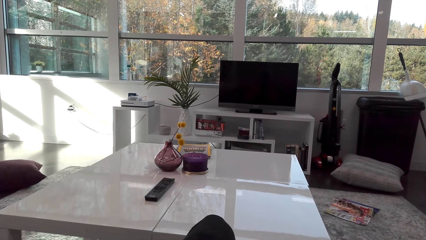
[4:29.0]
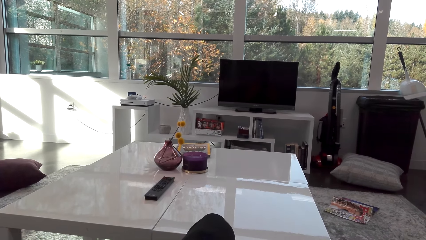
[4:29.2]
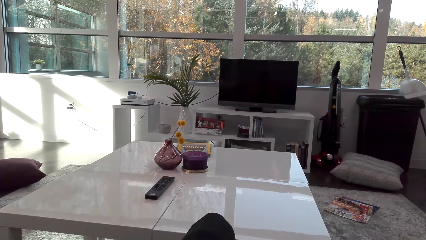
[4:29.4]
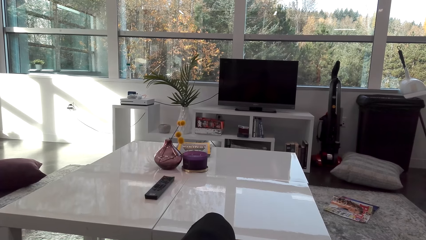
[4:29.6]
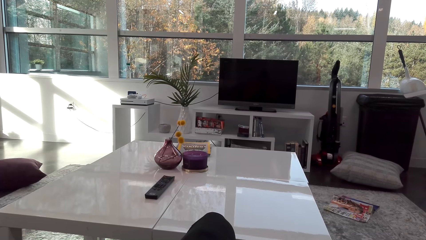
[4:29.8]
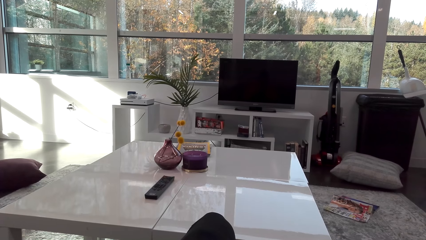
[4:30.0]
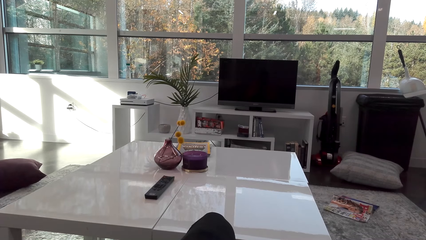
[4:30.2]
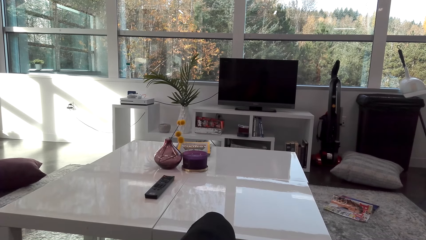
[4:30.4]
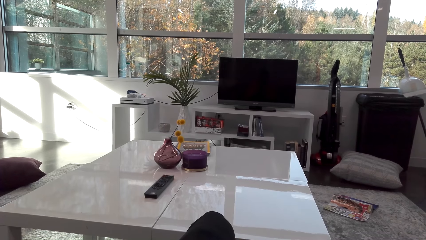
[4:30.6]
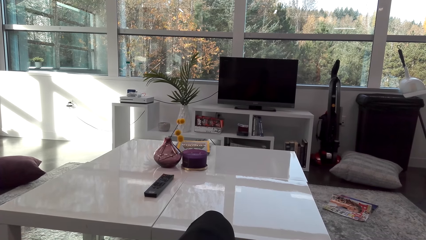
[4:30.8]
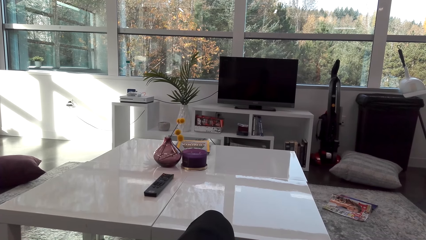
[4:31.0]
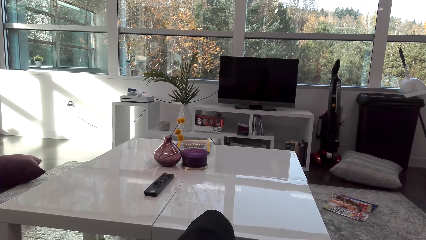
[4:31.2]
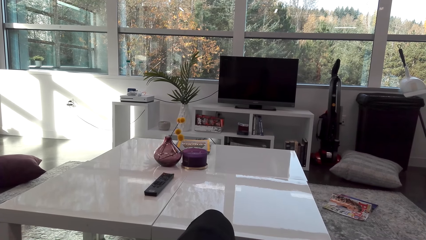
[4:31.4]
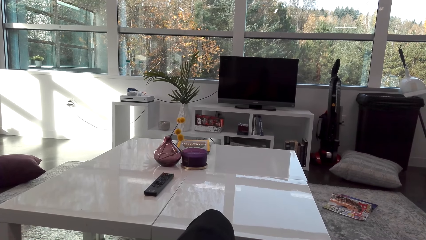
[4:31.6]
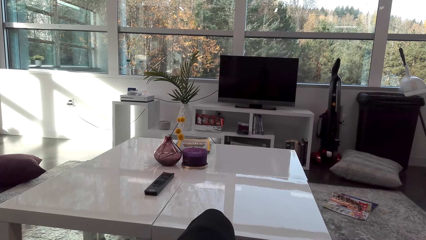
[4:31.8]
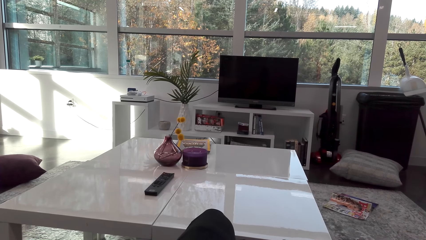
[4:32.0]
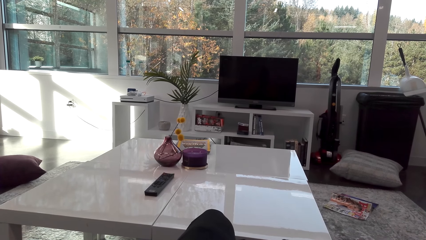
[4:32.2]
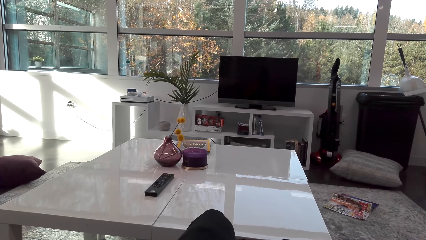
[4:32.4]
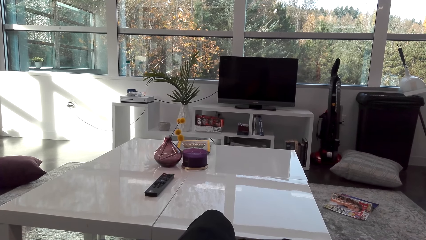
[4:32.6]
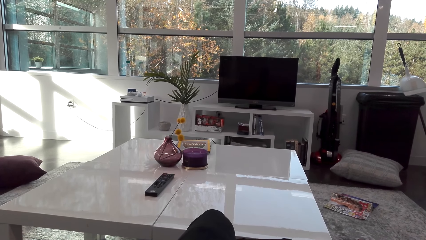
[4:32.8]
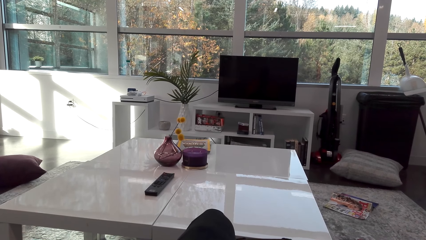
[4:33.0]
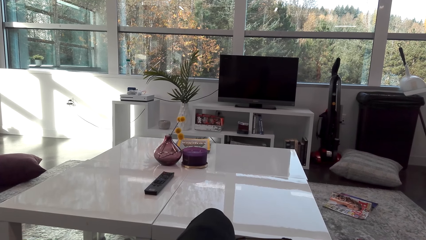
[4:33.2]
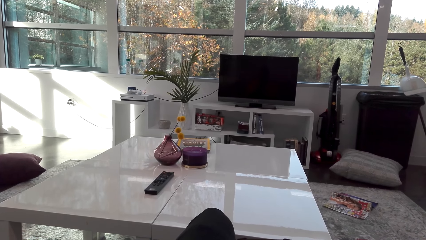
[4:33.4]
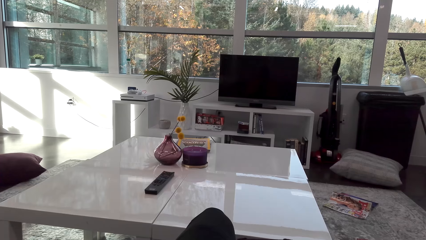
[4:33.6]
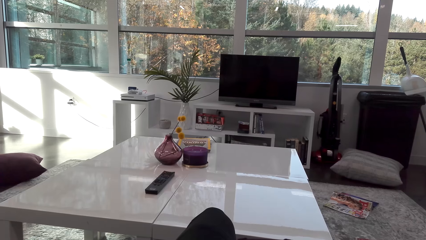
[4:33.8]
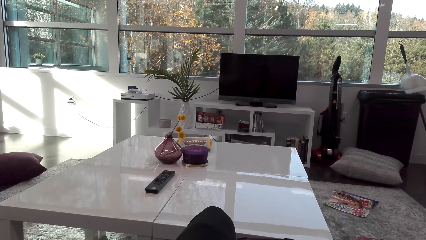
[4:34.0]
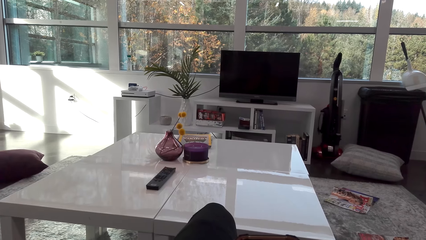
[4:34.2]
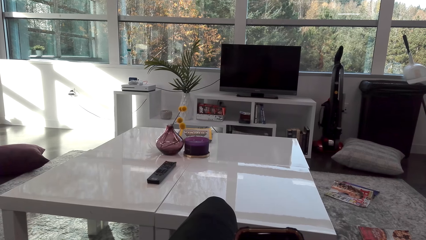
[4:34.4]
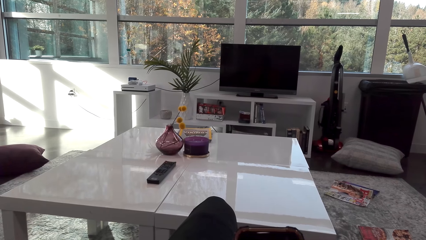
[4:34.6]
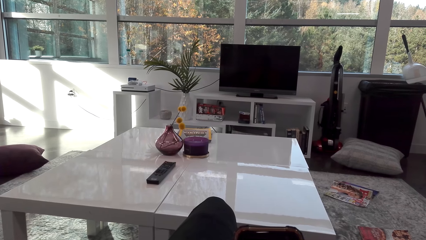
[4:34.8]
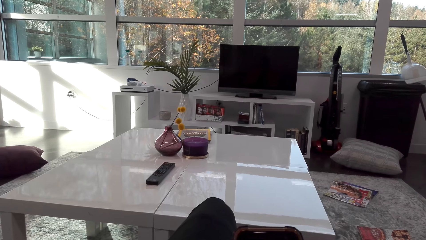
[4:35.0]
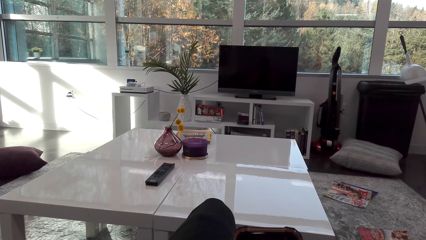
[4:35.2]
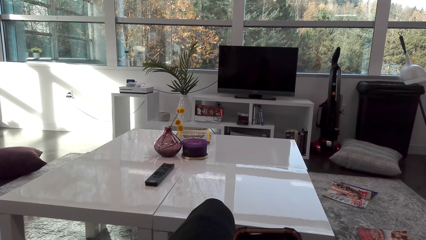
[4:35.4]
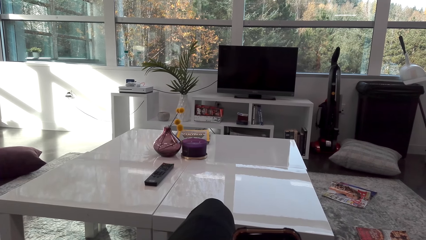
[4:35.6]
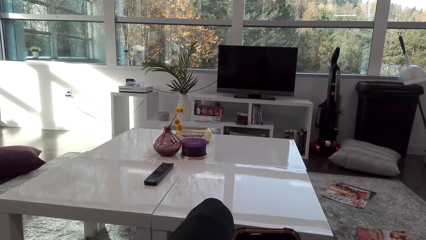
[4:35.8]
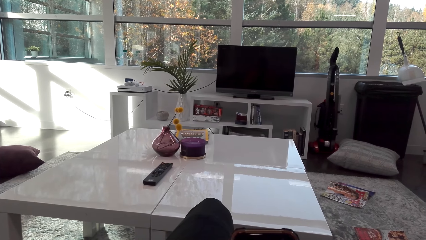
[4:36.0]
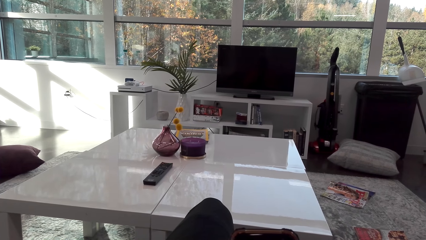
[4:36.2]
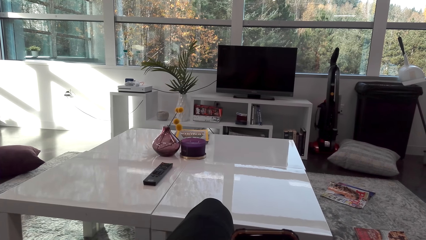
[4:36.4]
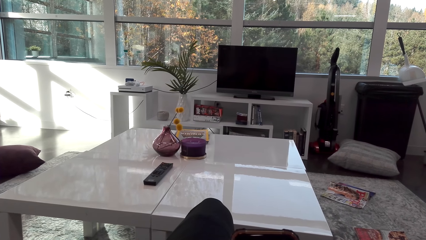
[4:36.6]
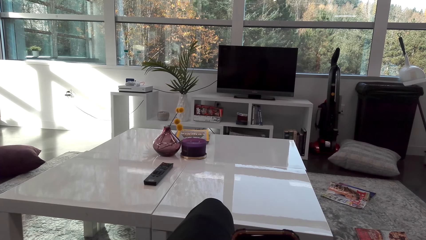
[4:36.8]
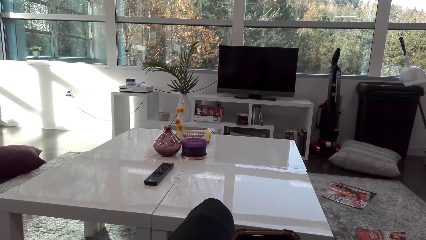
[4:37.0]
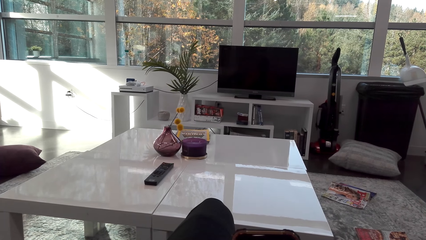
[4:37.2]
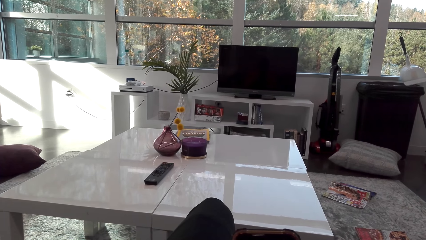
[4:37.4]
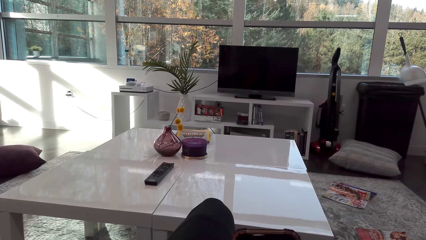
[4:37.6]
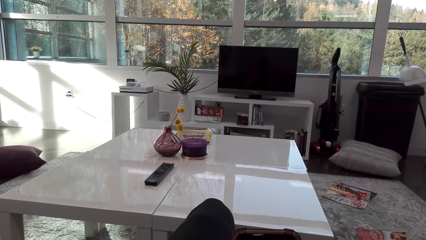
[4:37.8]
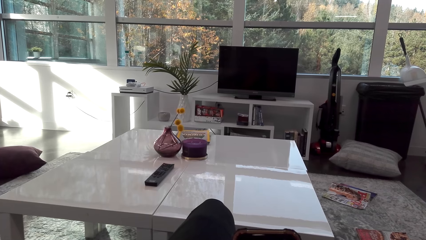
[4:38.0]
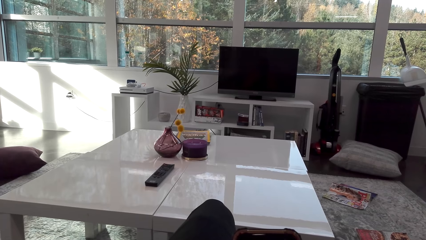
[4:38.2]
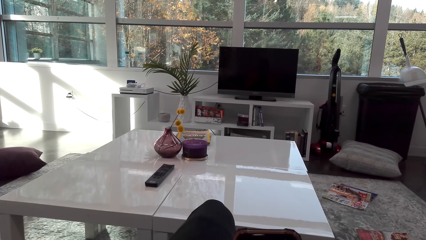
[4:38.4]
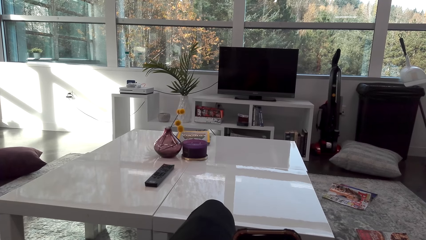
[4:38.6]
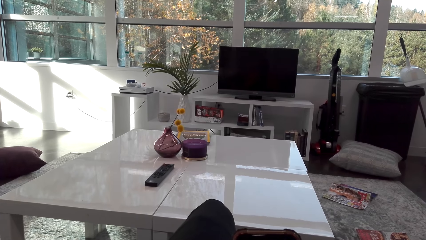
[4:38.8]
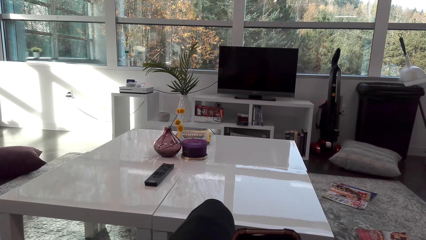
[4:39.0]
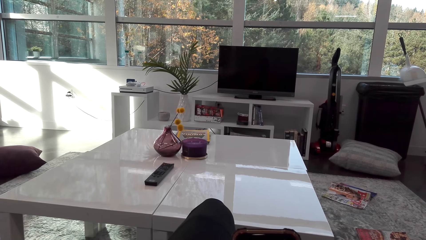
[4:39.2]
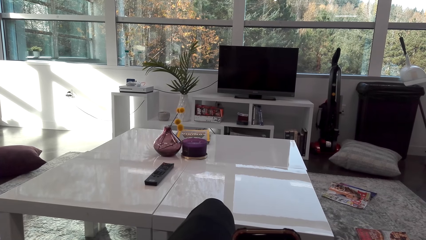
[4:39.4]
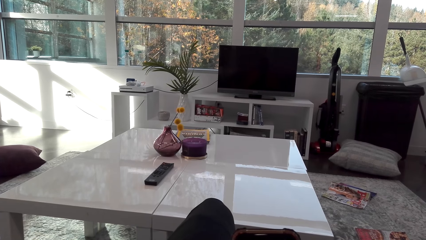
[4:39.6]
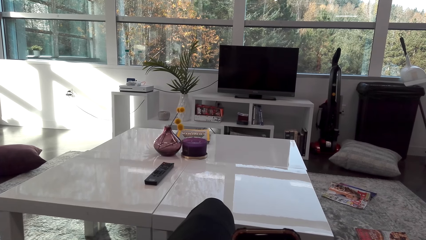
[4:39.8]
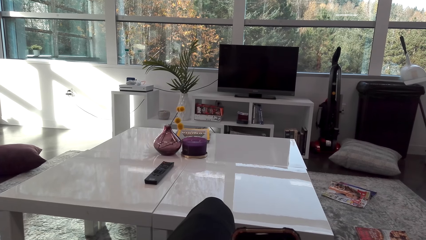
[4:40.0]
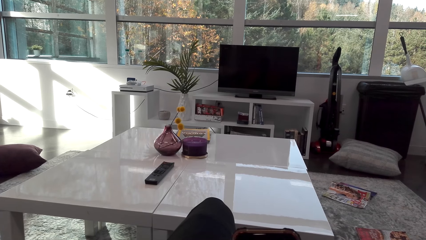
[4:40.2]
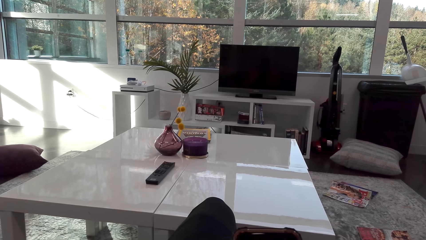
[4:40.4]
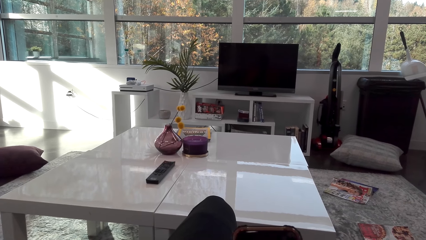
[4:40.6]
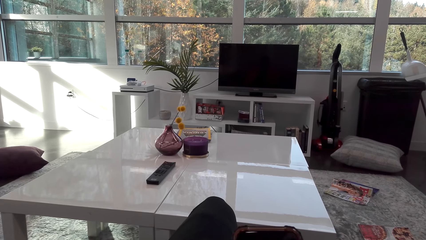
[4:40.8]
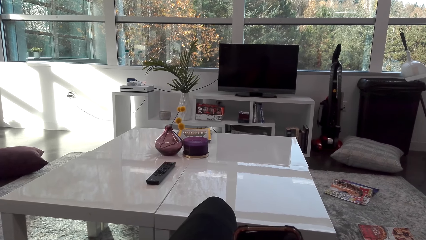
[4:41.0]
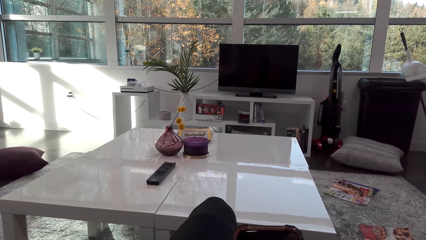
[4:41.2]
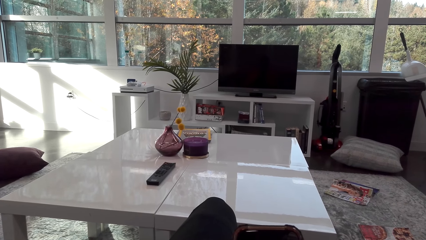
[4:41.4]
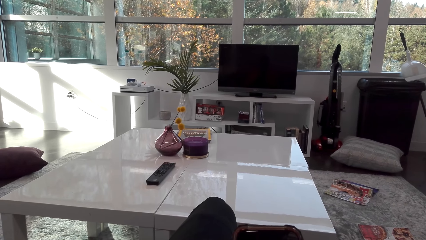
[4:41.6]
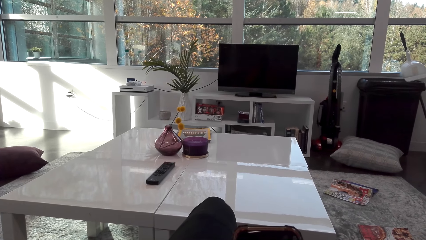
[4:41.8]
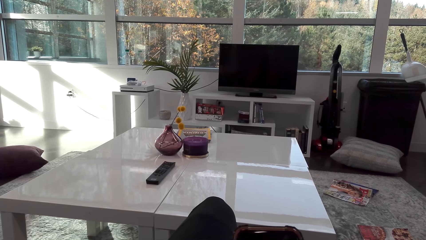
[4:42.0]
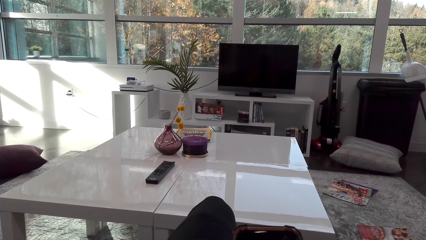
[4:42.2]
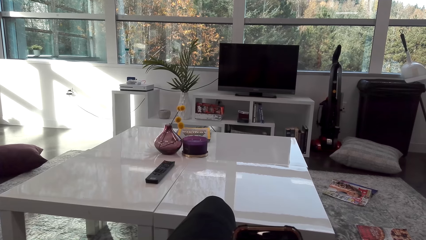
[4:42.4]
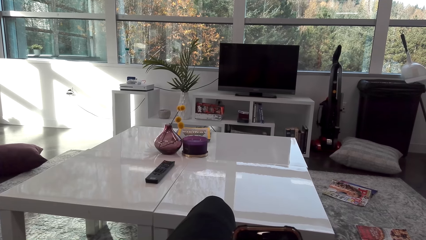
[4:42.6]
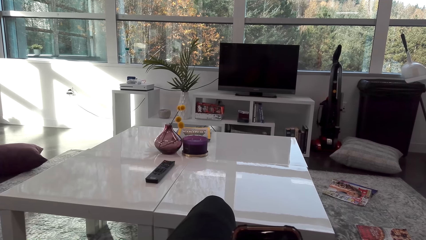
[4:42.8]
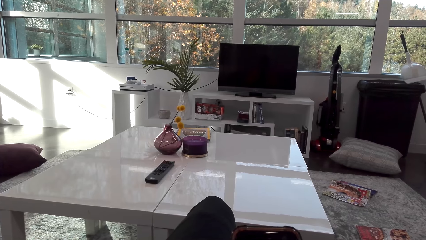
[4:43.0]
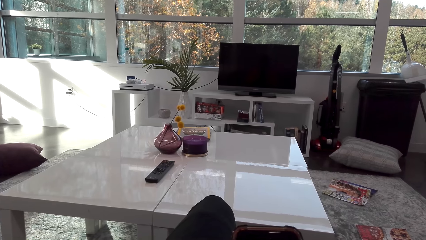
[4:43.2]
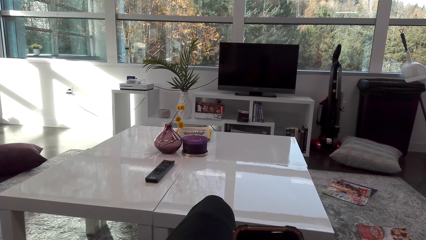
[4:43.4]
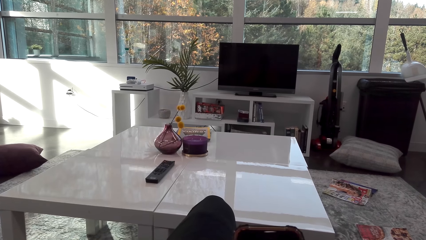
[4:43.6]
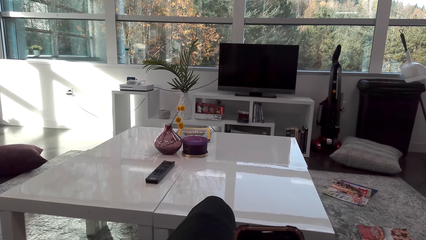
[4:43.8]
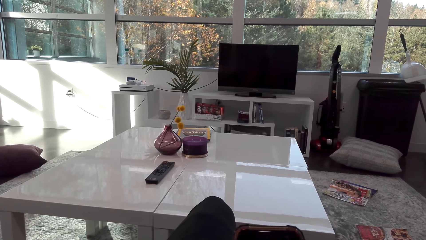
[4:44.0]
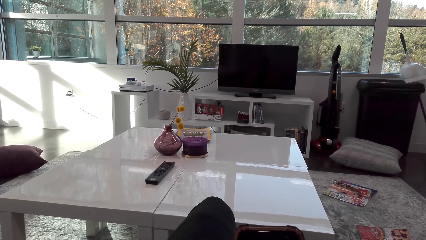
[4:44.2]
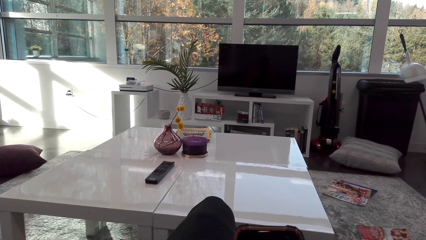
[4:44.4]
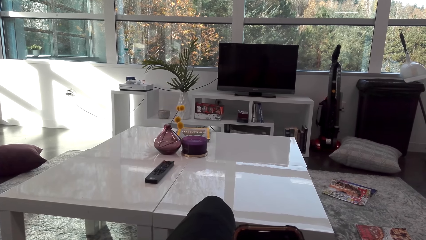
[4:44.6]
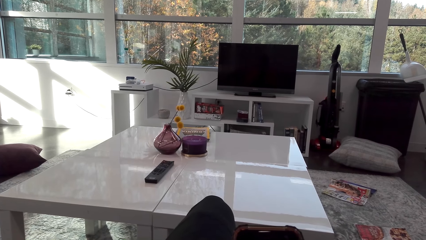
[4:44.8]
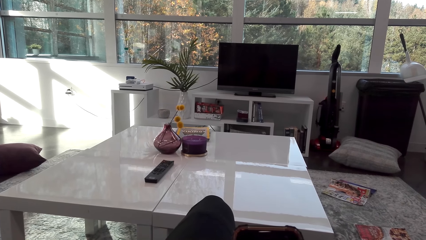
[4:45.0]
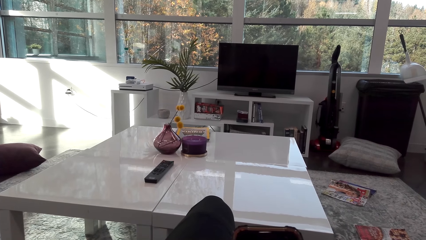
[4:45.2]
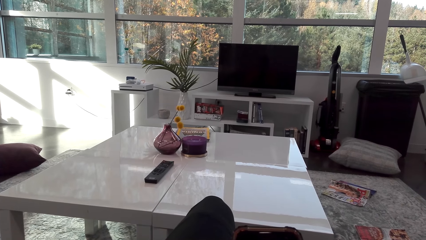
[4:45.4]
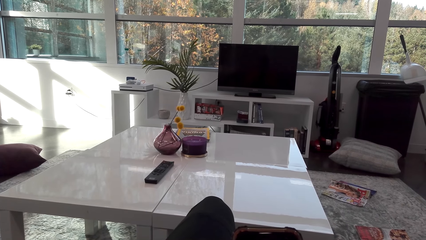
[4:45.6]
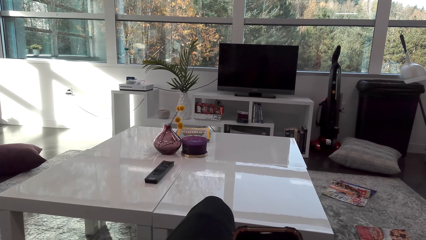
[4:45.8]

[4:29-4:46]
The camera wearer watches television. They scroll the phone.
